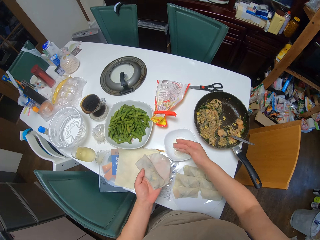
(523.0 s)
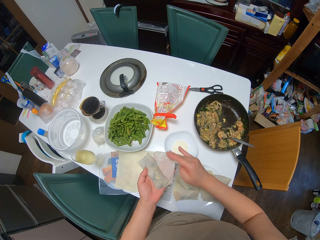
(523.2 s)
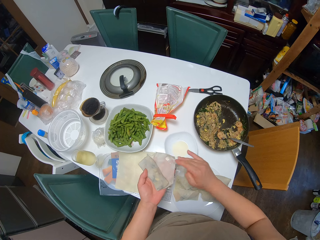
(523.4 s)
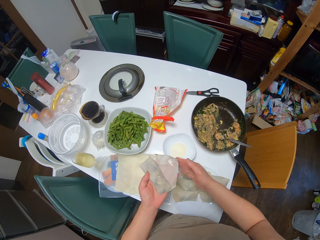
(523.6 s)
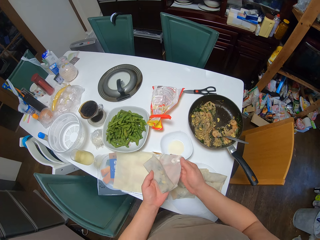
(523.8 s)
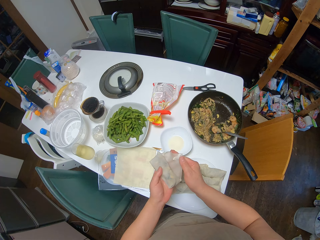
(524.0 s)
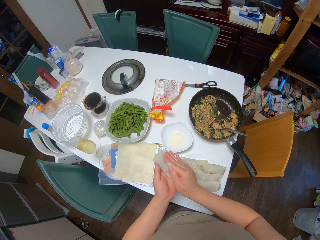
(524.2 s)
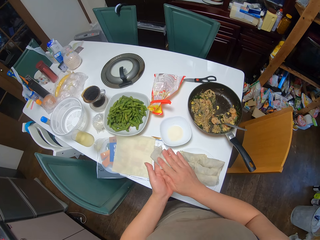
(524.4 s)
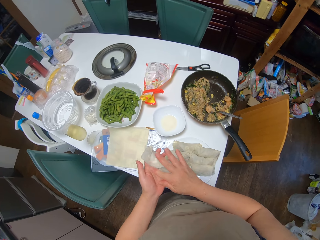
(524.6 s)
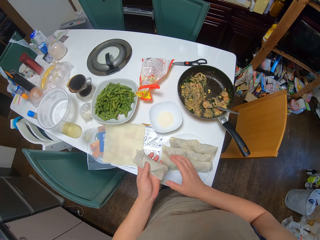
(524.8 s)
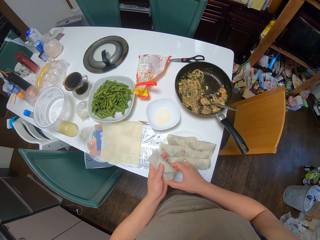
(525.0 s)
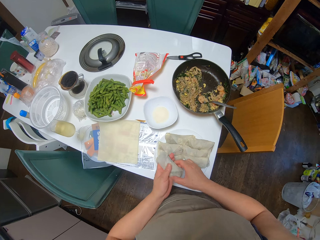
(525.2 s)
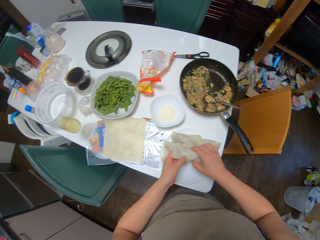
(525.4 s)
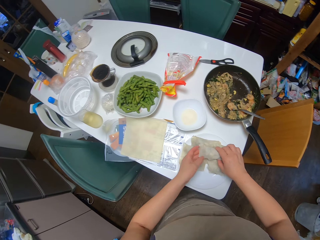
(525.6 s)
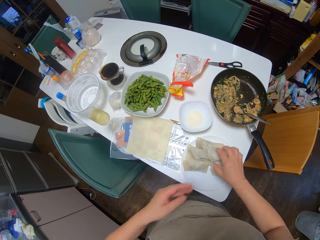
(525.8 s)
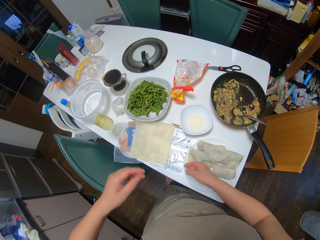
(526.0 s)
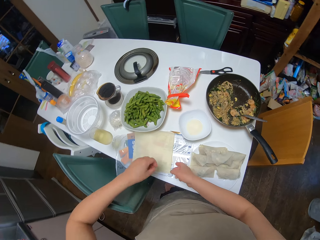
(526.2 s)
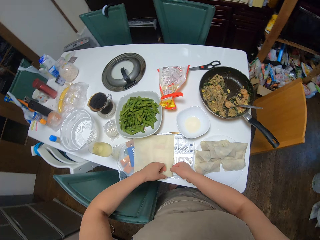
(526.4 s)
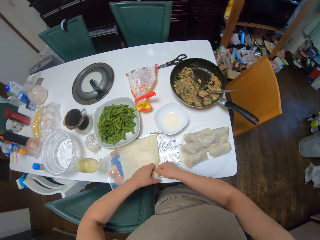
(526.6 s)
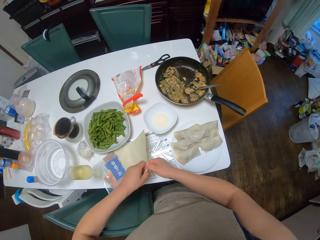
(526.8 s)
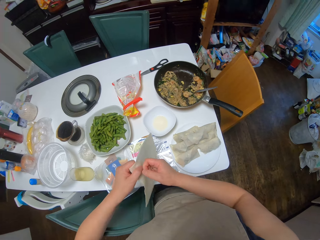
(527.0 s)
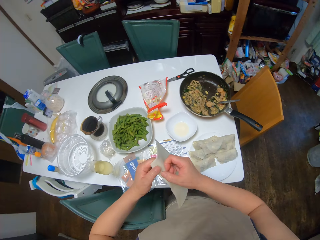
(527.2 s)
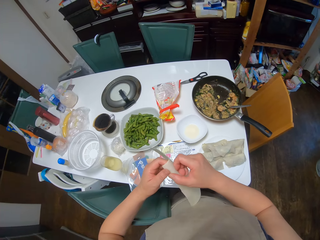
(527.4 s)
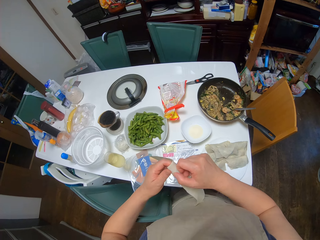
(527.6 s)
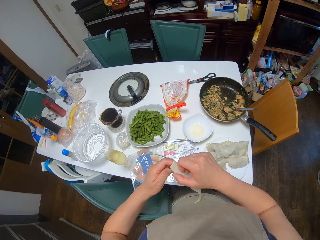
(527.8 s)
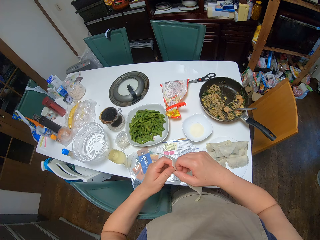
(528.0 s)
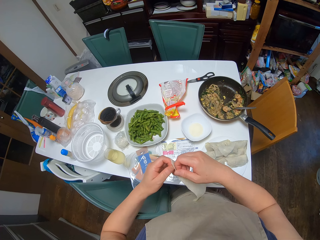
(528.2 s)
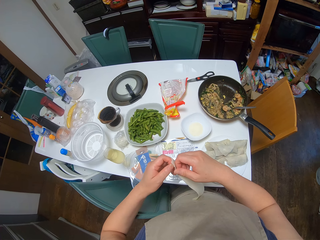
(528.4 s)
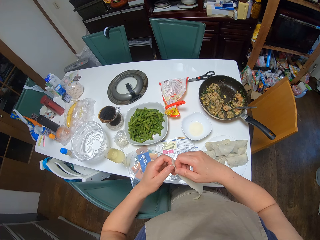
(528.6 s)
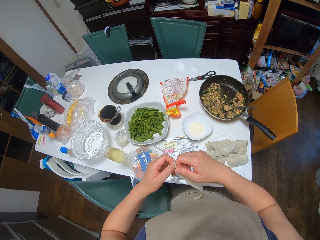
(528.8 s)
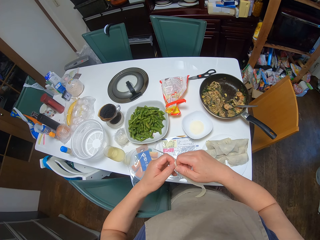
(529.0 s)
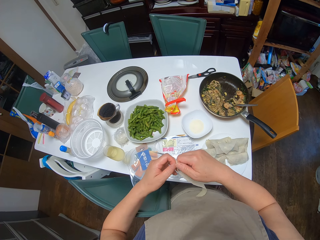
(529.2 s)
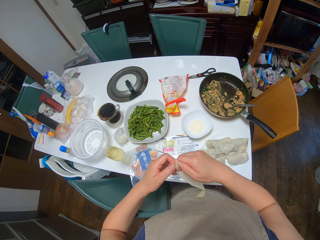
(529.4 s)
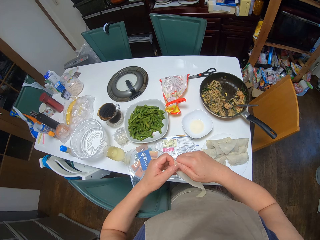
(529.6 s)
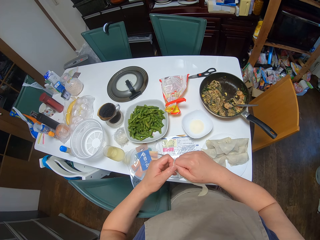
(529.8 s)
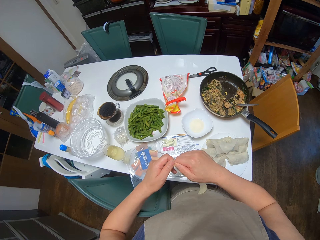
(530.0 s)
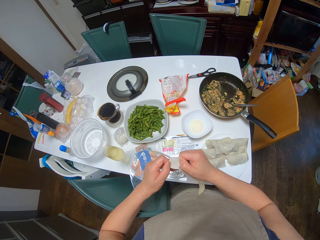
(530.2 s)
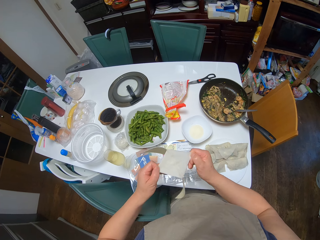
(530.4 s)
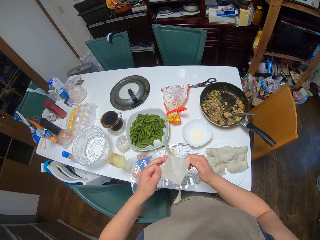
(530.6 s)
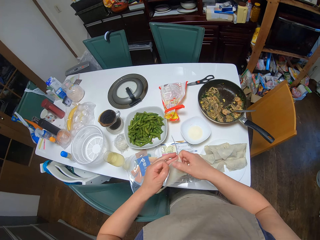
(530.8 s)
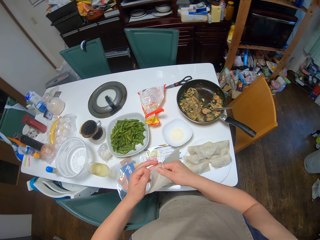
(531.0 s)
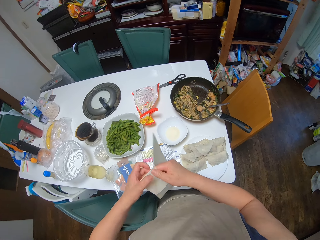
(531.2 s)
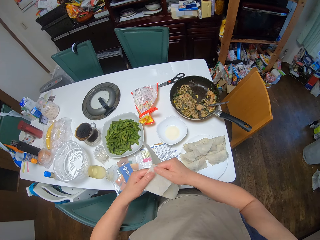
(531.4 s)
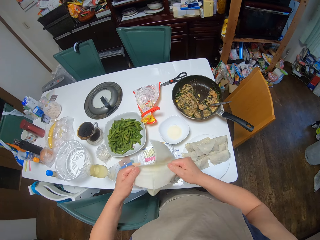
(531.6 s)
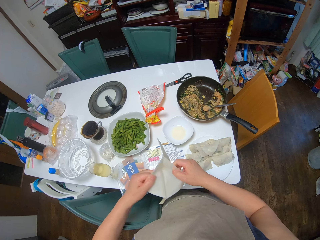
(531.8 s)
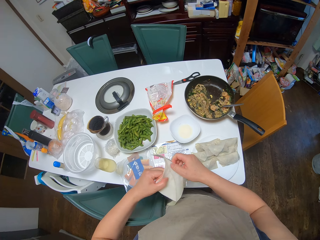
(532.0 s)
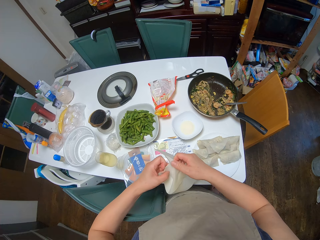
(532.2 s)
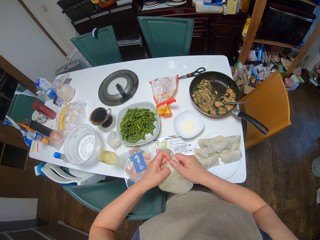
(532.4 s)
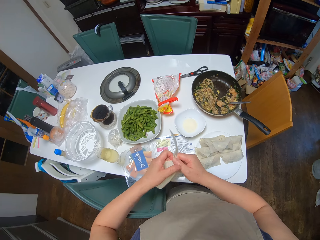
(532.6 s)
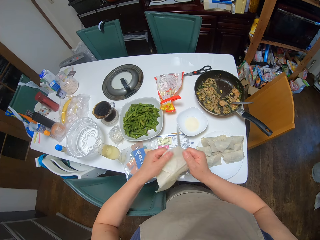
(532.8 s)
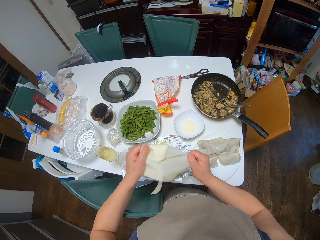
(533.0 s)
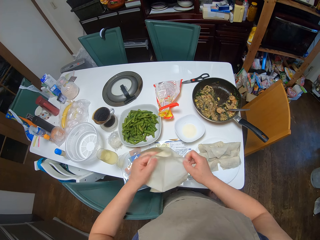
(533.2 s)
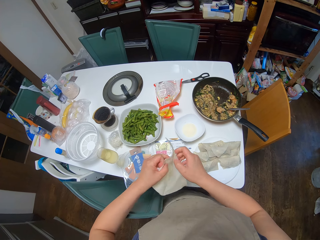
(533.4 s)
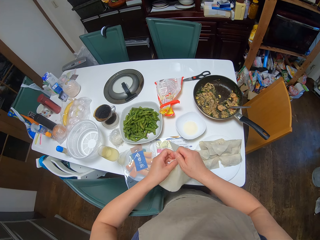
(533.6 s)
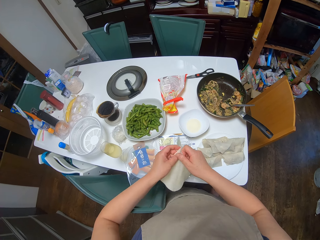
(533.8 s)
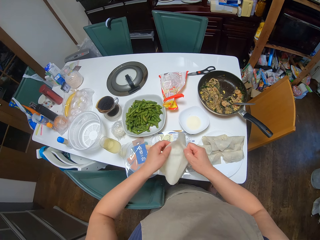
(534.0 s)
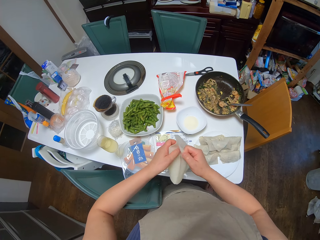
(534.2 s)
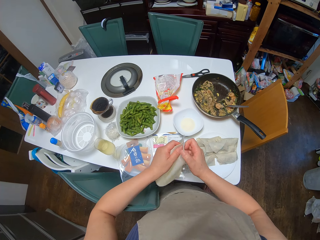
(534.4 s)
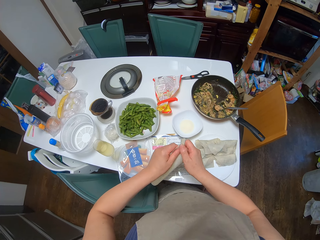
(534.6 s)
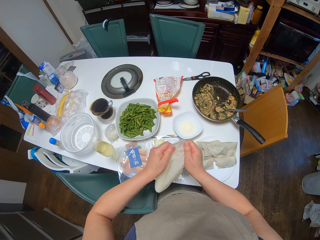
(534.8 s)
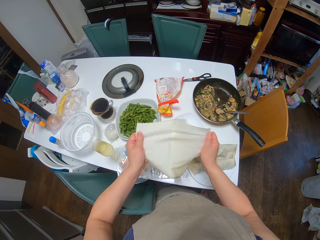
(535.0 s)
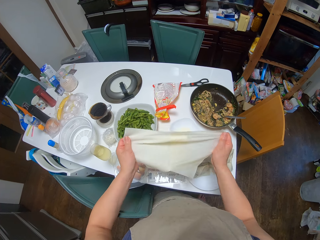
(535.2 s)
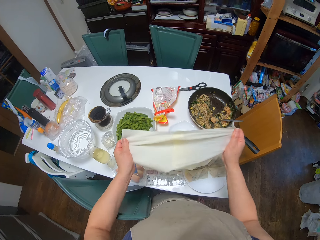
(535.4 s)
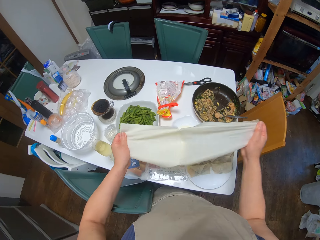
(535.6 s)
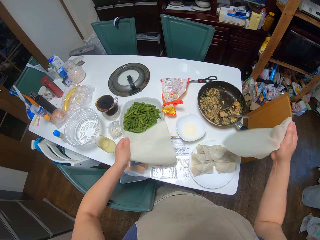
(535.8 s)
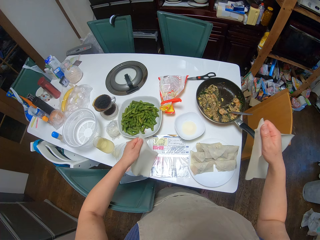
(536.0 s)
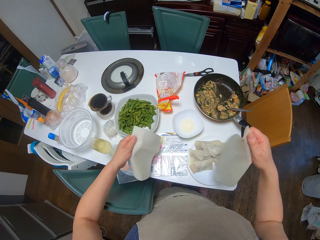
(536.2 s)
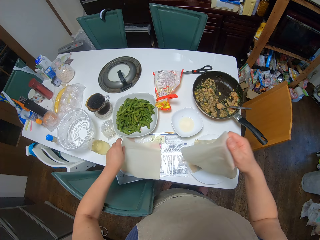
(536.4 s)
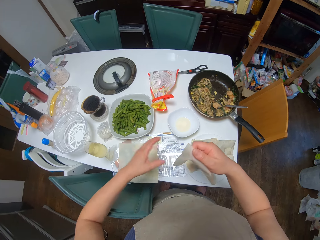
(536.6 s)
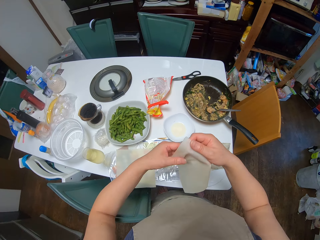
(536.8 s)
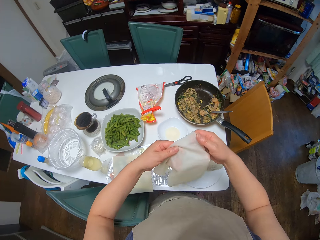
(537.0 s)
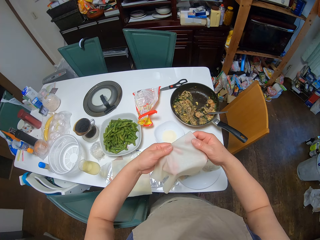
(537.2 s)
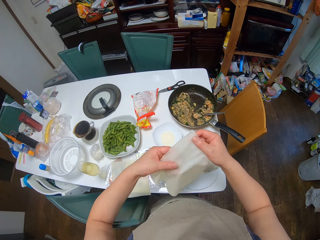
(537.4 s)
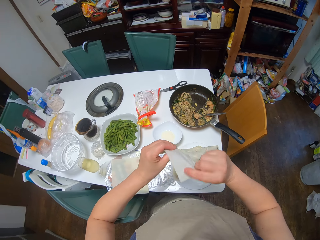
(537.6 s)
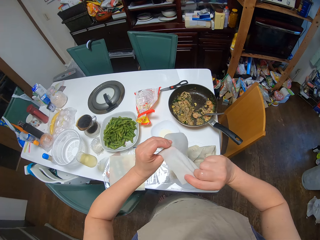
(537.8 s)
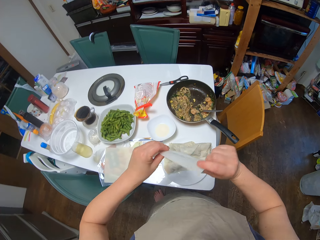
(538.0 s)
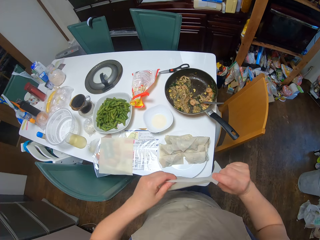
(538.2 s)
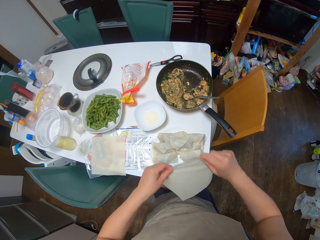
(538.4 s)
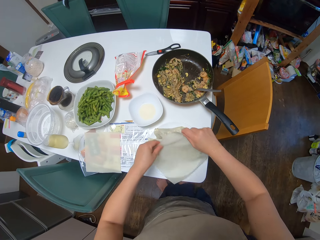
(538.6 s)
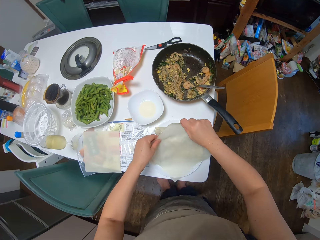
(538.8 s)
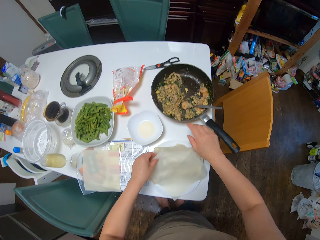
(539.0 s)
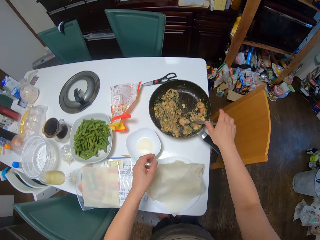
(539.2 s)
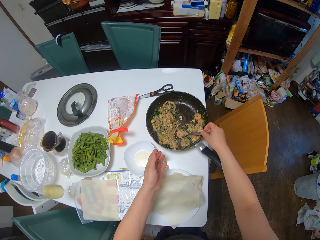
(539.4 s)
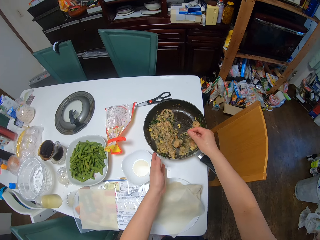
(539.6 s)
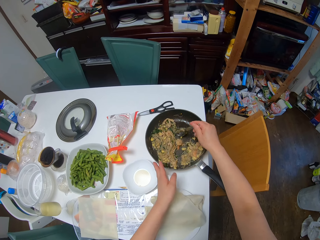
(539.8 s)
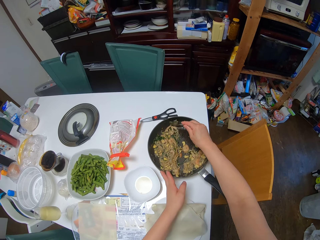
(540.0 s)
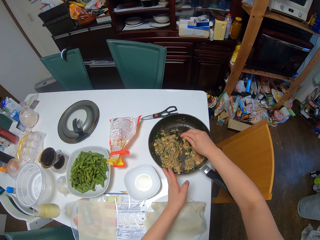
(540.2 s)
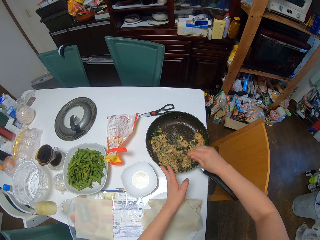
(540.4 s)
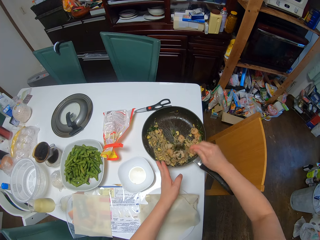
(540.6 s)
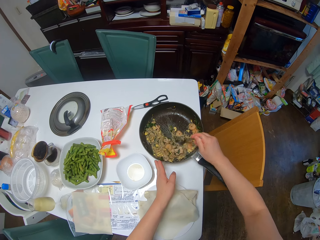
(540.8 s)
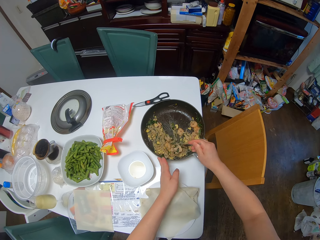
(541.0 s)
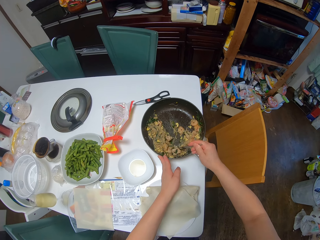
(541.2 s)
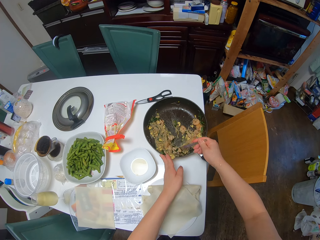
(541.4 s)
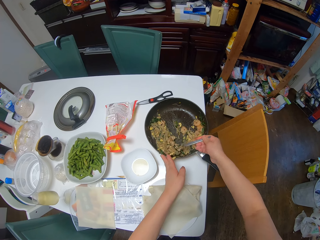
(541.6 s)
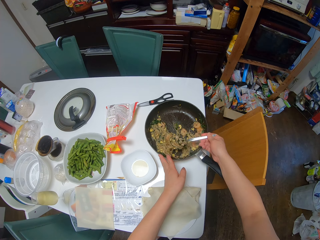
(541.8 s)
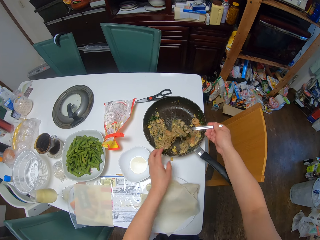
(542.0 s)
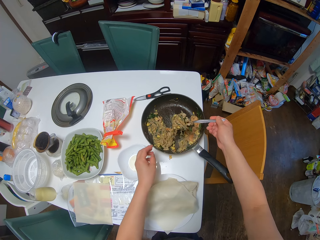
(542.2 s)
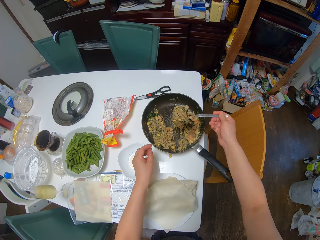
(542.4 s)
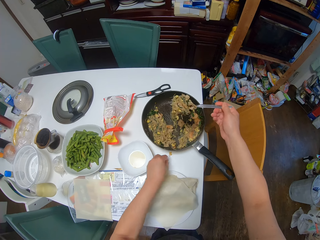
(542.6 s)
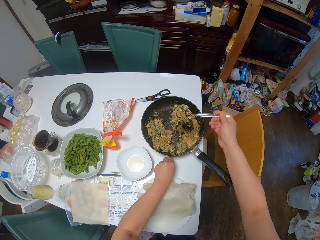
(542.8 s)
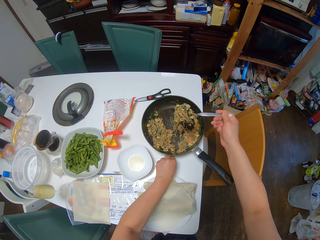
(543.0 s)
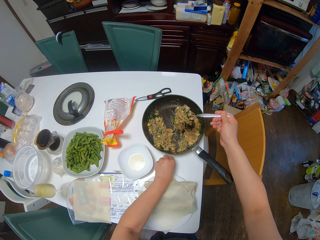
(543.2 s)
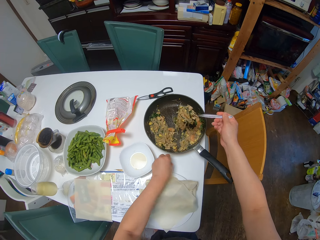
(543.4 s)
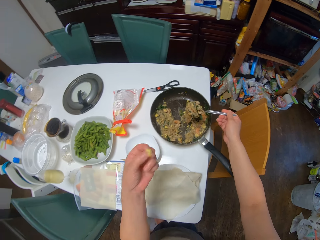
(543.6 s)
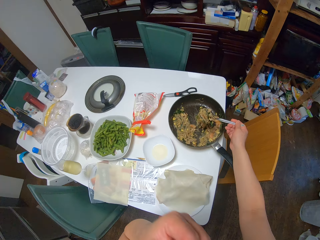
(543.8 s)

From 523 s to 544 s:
The camera wearer rubs the oil on the sheet. She seals the spring roll. She drops the spring roll on the plate. She picks the spring roll sheets from the table with her left hand and pulls out one of the sheets. She drops the spring roll sheets on the table. She inspects the sheet. She places the sheet on the plate. She picks the spoon from the frying pan with her right hand. She scoops out the filling from the frying pan with the spoon. She picks the filling from the table with her left hand.
